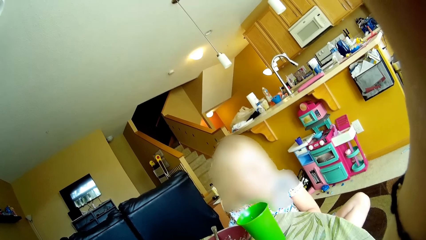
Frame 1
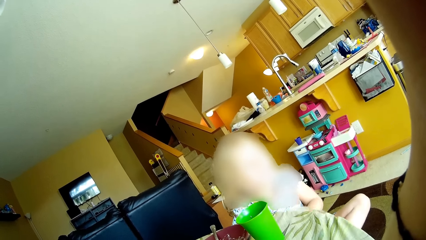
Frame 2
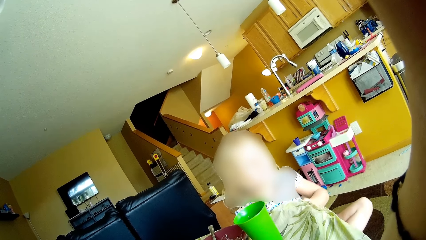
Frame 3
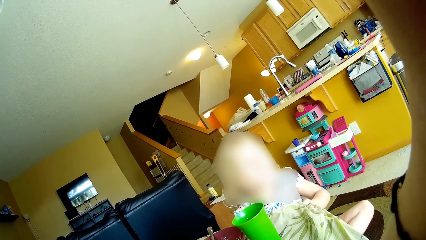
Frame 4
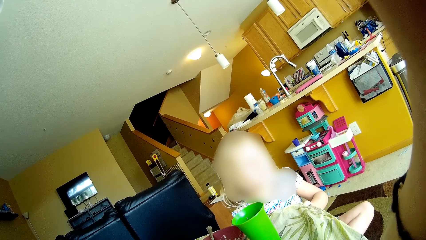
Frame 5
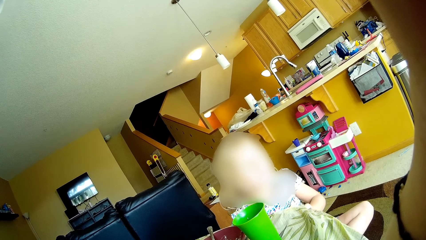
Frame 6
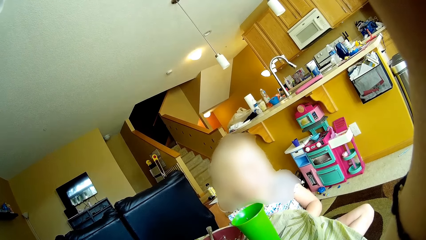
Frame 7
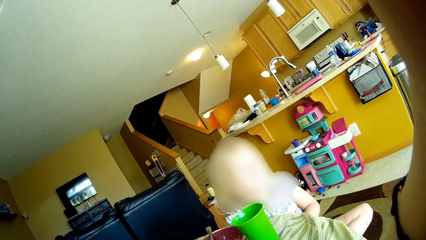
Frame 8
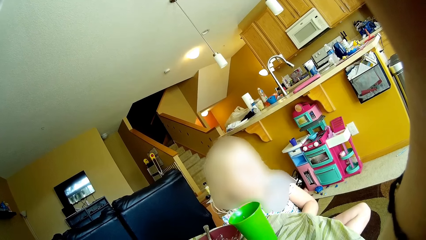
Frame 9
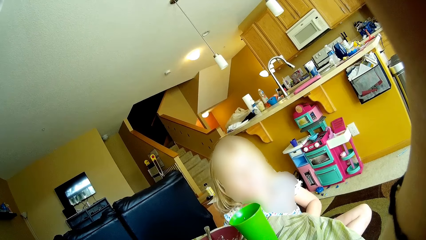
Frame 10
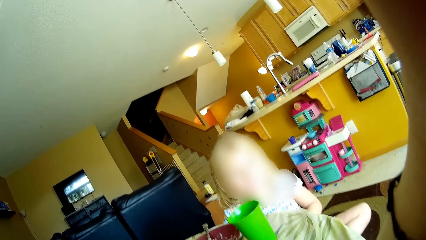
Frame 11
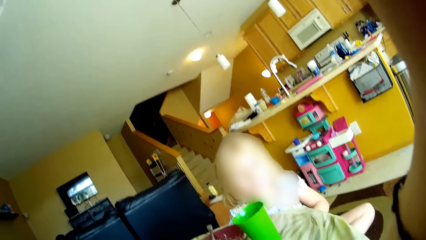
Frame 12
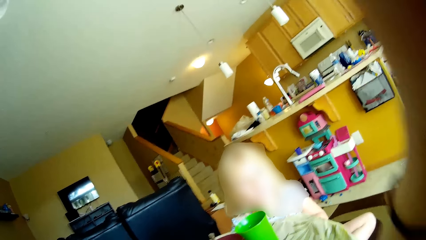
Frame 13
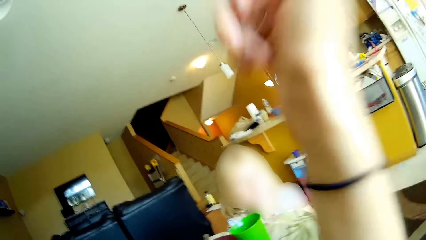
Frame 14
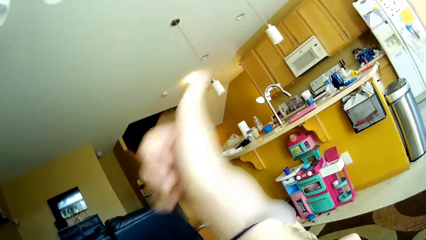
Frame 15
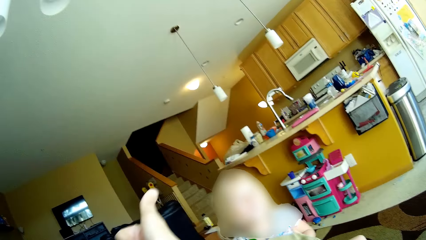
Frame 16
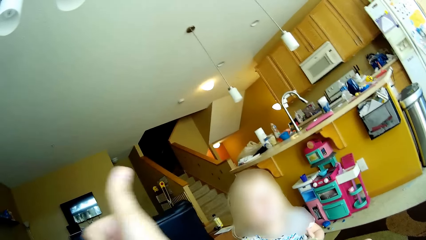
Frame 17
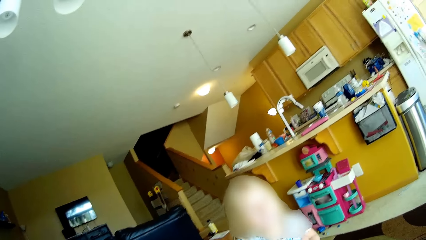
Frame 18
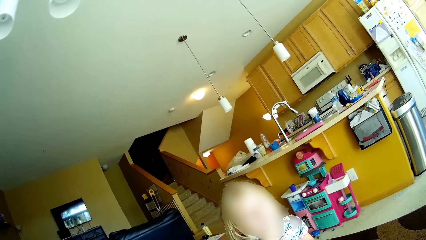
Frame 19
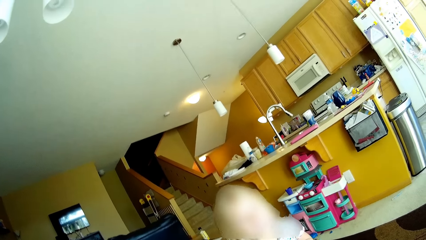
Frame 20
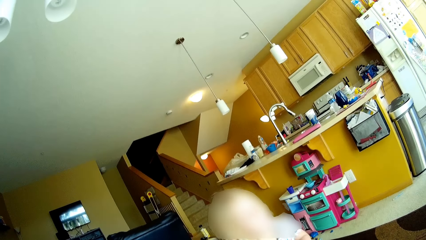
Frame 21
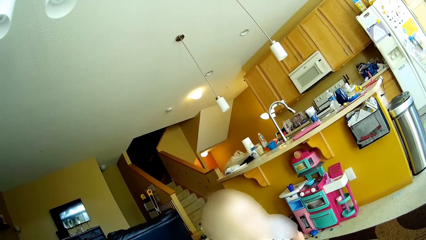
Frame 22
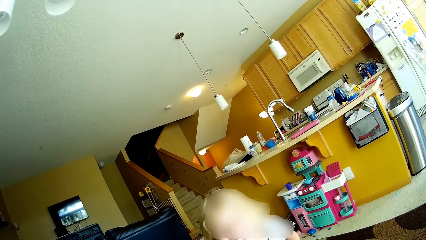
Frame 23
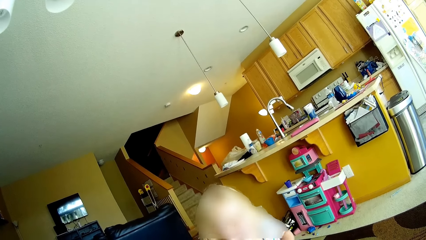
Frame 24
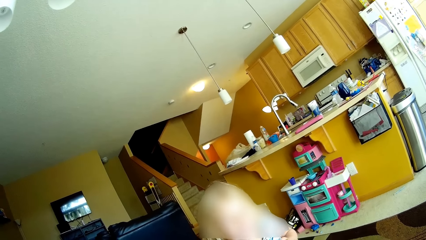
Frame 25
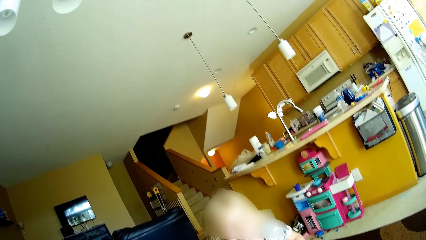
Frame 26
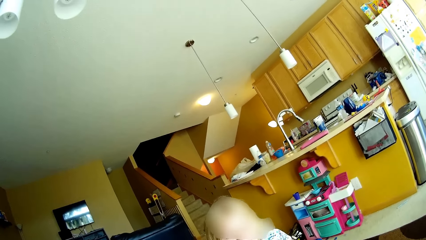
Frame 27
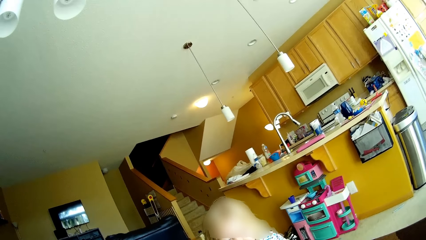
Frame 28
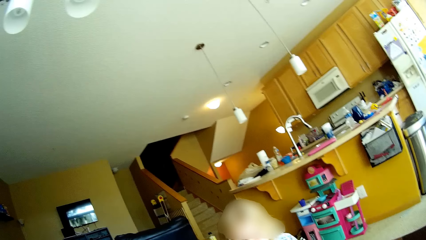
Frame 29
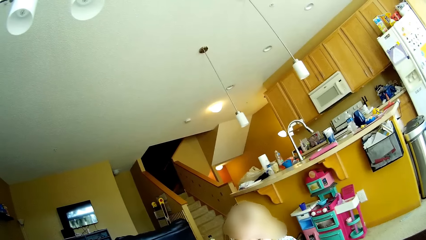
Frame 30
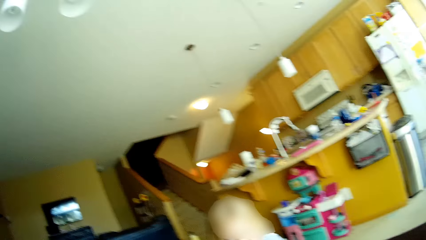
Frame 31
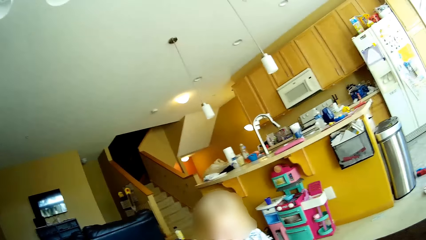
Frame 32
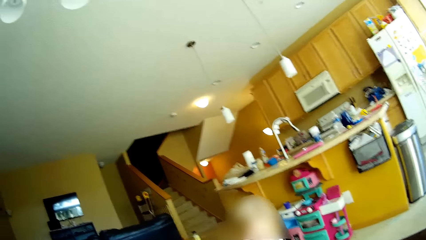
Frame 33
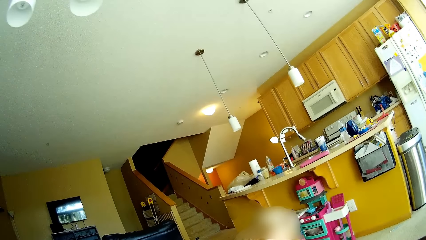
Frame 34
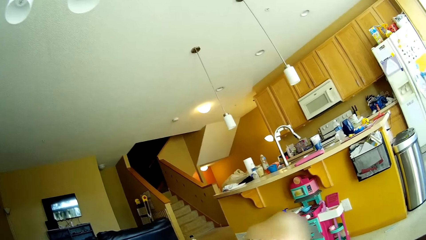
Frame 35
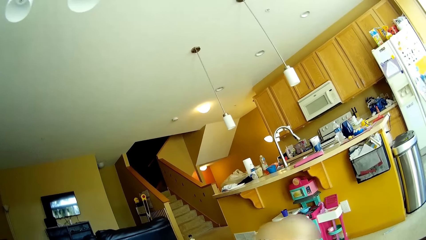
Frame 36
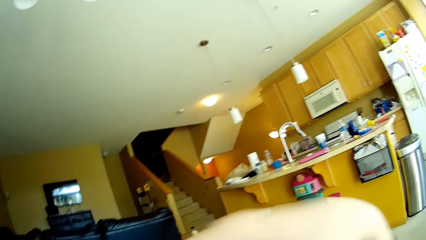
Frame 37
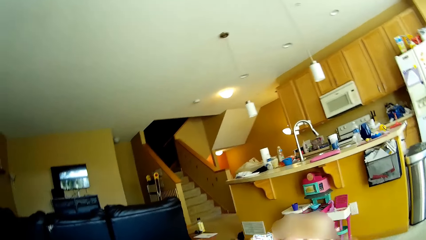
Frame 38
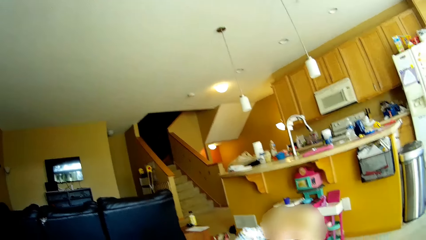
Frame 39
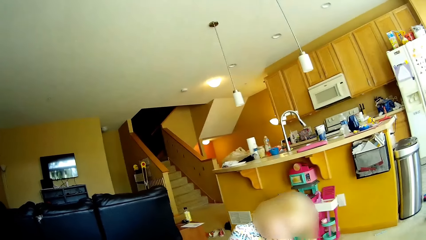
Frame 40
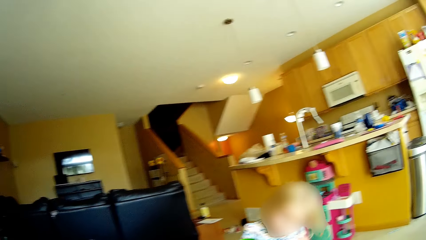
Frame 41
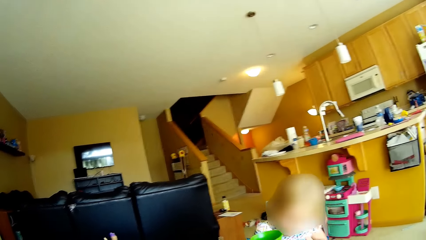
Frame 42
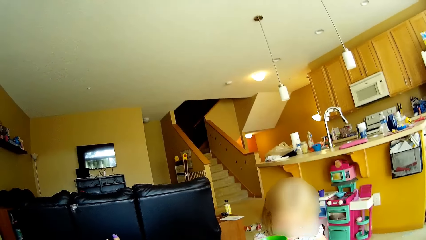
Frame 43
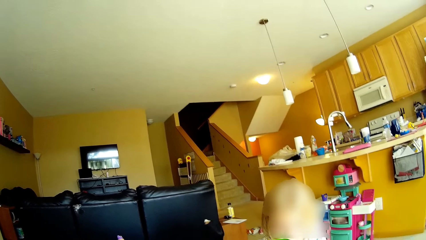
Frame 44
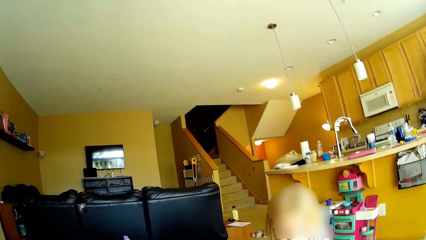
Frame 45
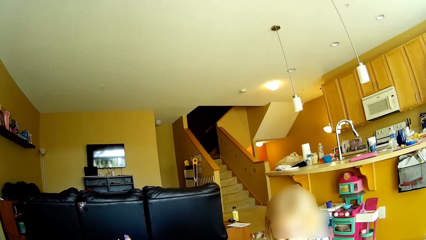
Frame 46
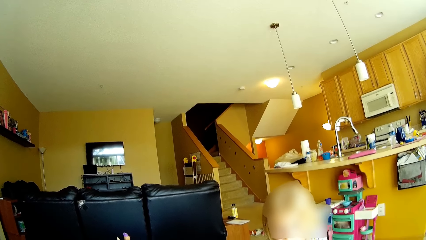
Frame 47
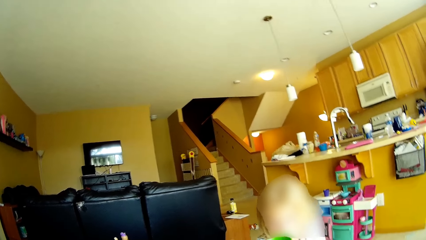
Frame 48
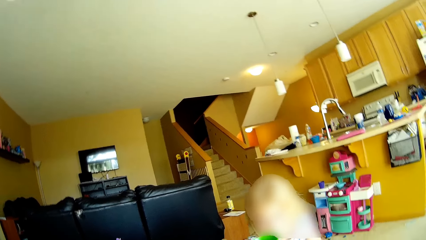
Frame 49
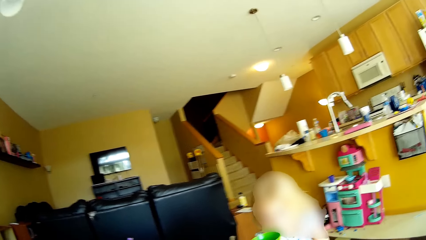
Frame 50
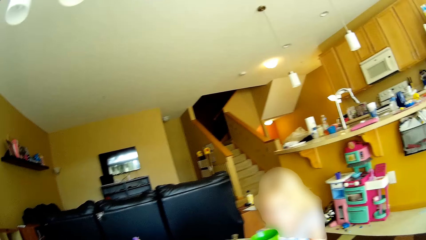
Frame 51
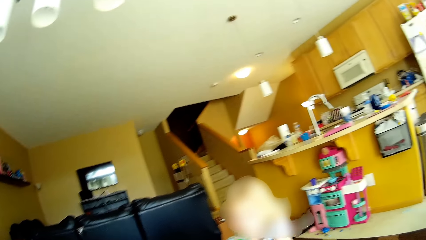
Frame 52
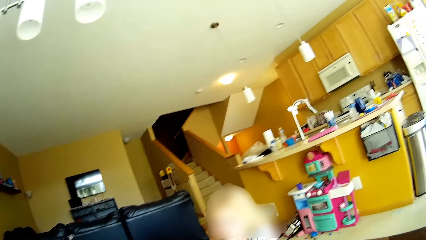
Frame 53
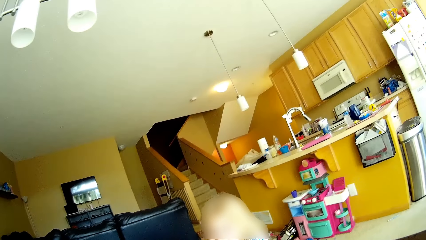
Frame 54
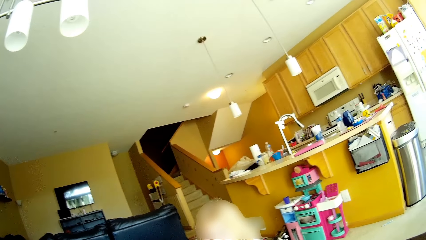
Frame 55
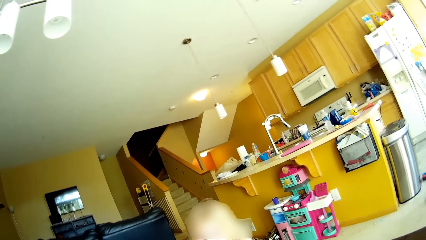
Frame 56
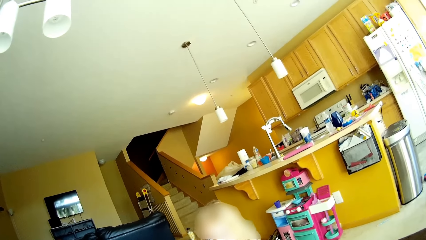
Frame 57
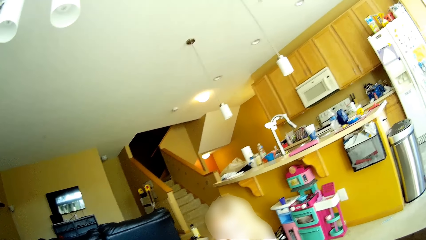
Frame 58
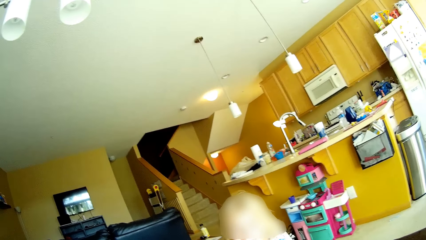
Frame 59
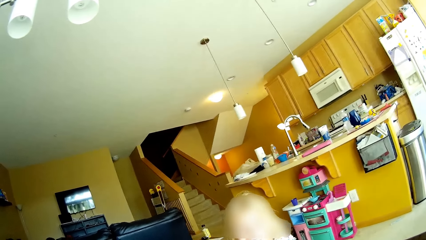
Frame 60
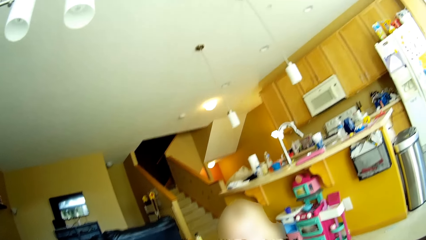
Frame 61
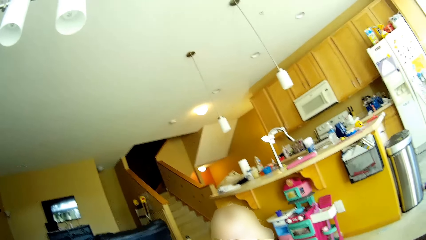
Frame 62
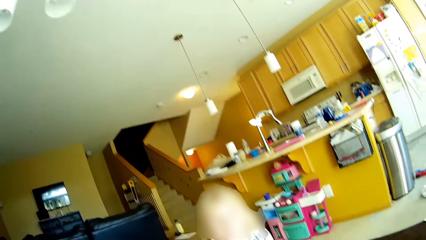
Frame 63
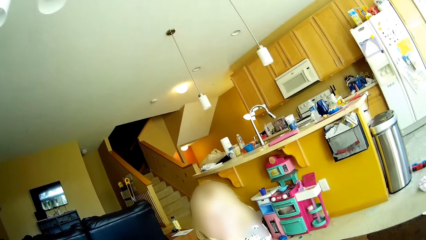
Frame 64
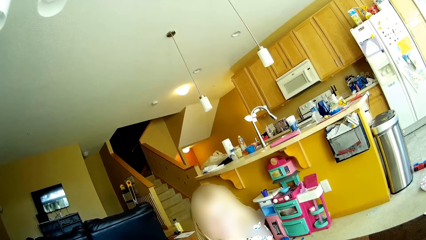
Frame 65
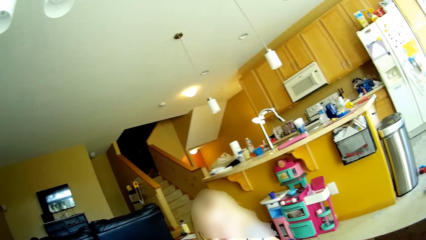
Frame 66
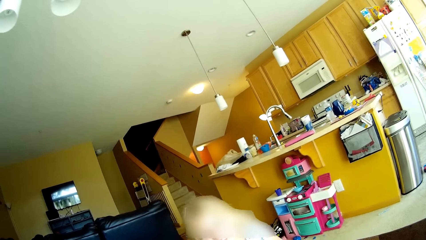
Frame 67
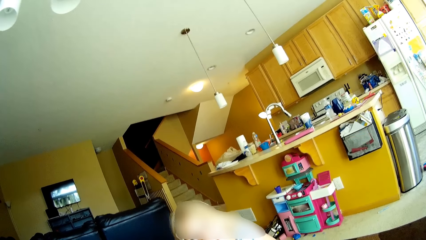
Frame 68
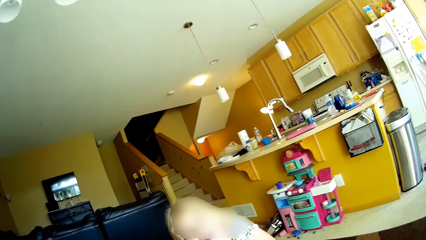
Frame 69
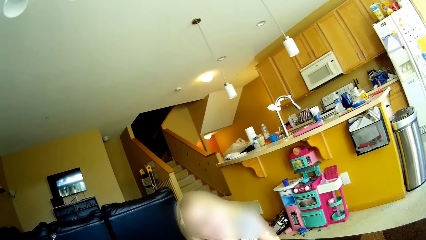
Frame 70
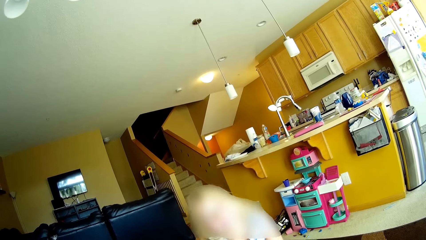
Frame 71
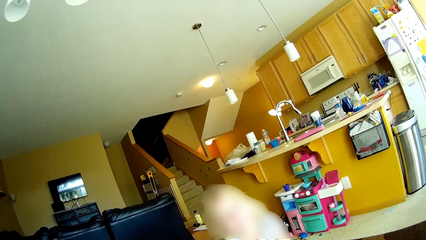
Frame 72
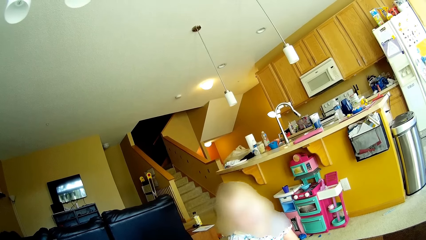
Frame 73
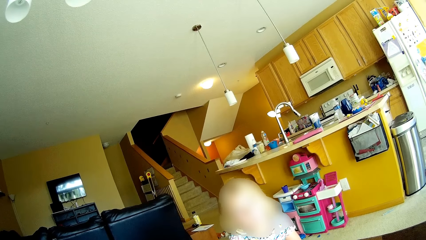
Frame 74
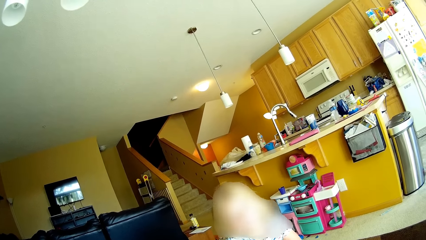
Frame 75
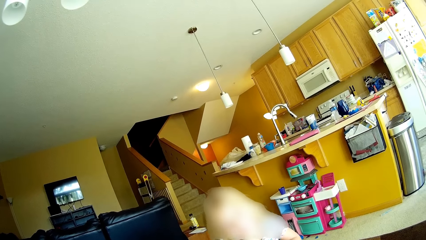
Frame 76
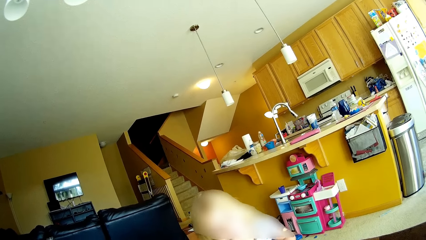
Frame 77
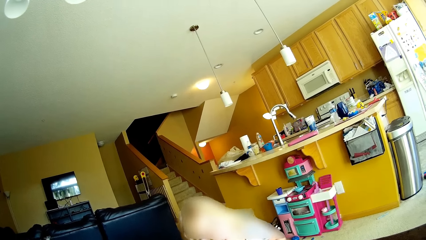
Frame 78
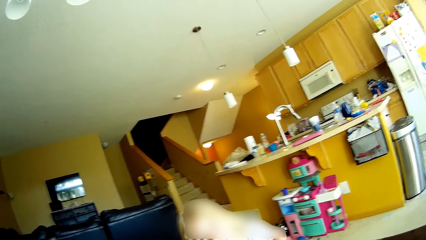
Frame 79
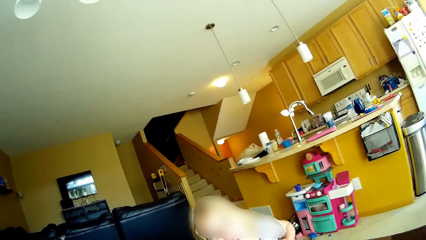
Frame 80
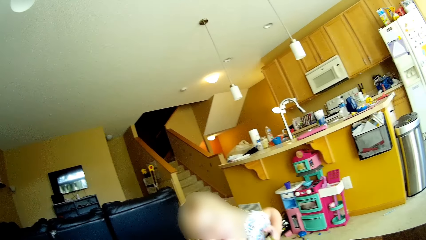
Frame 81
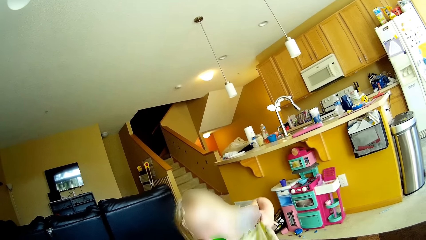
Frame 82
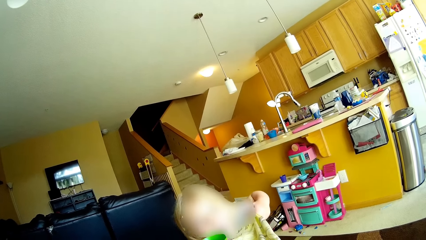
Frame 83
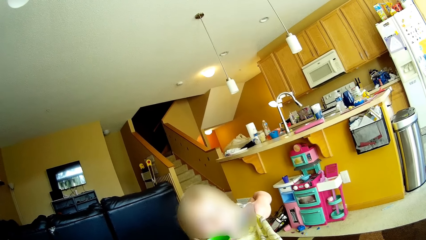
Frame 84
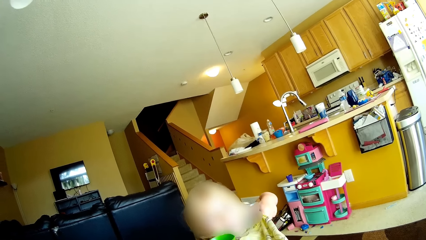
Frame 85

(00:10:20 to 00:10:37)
A girl does something. The girl pulls the table cover with her left hand. The camera wearer drops her right hand. She moves her hands. The girl does something.
